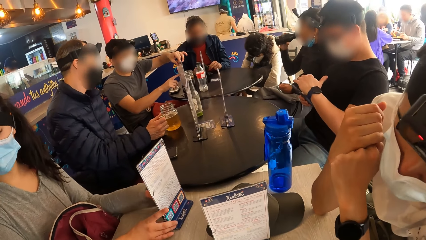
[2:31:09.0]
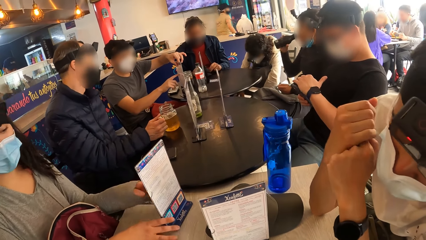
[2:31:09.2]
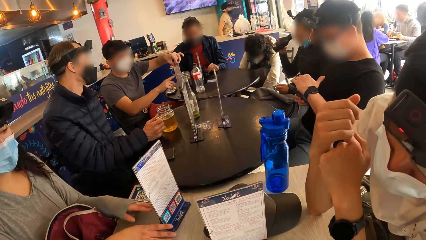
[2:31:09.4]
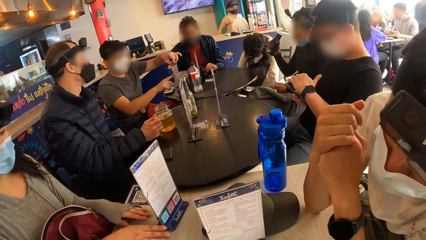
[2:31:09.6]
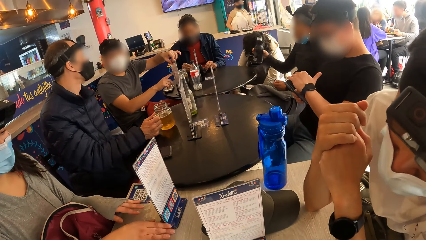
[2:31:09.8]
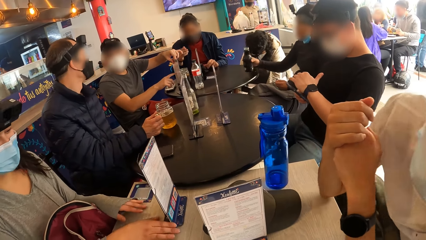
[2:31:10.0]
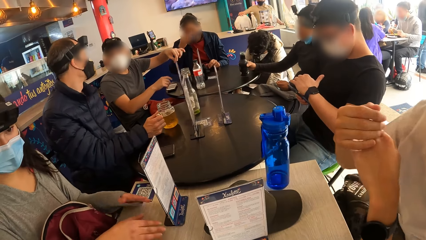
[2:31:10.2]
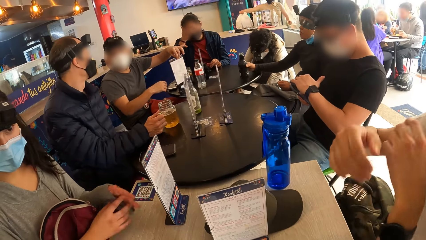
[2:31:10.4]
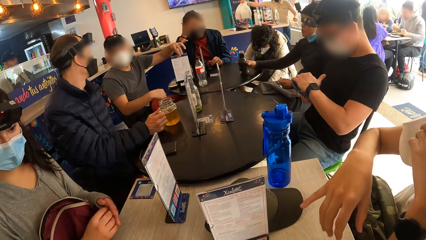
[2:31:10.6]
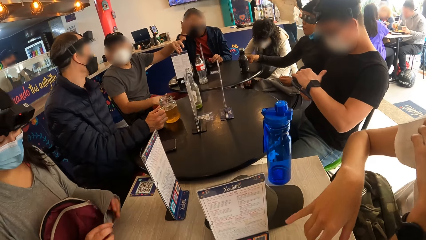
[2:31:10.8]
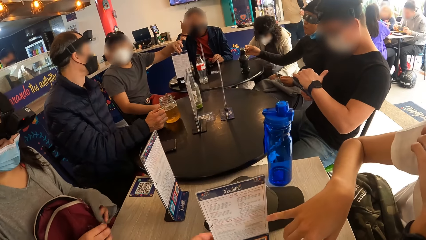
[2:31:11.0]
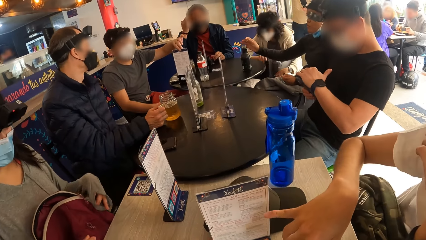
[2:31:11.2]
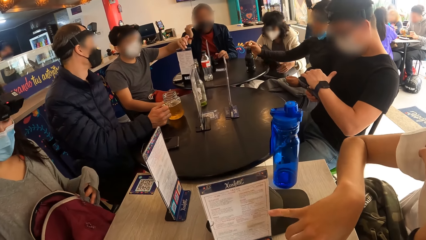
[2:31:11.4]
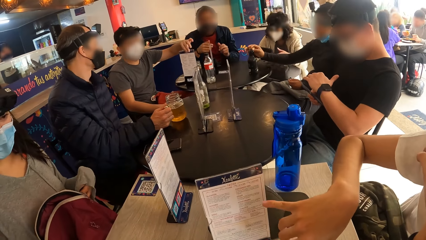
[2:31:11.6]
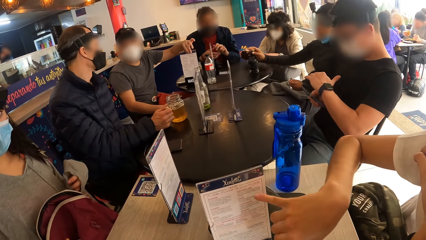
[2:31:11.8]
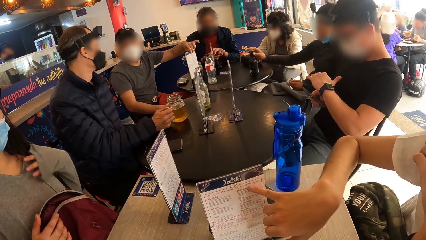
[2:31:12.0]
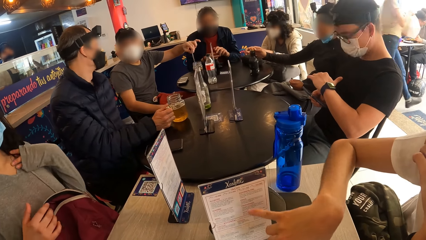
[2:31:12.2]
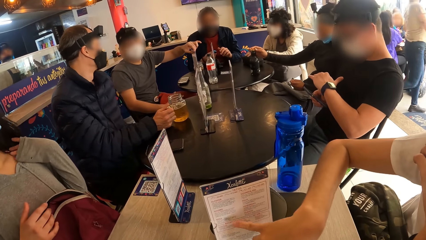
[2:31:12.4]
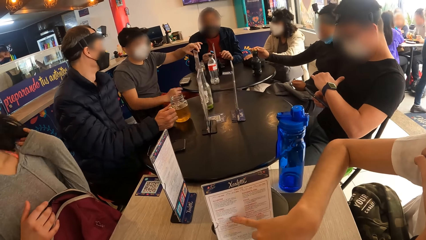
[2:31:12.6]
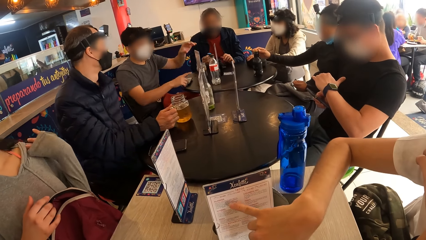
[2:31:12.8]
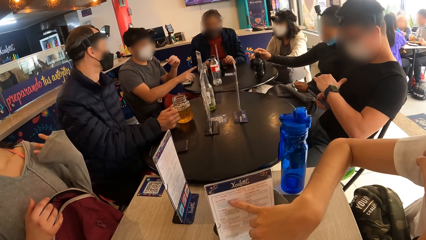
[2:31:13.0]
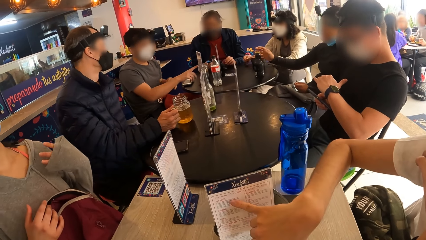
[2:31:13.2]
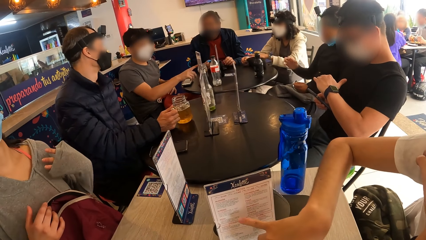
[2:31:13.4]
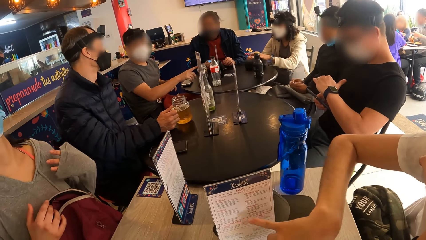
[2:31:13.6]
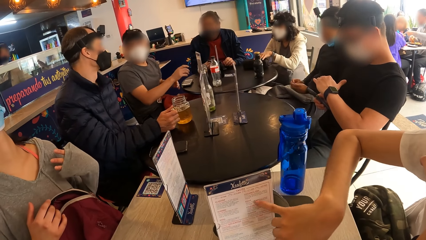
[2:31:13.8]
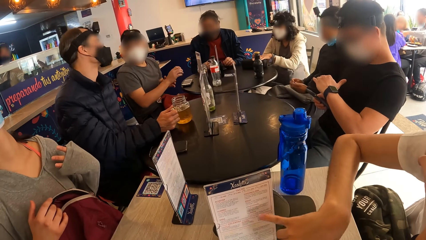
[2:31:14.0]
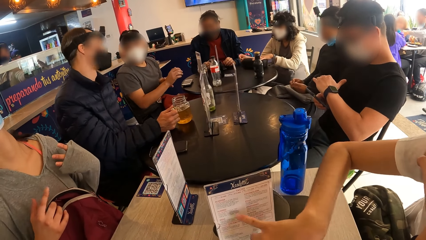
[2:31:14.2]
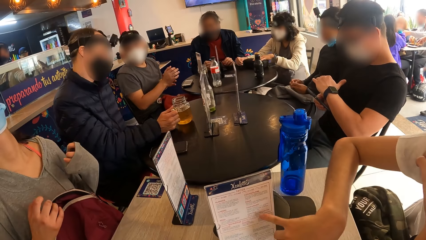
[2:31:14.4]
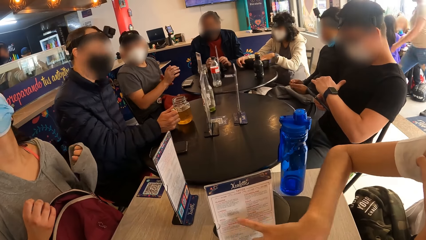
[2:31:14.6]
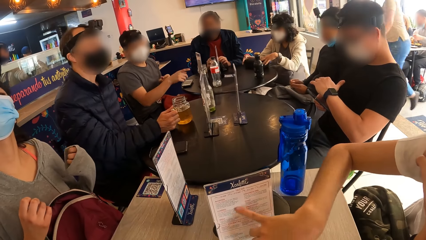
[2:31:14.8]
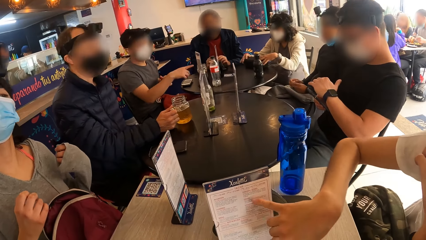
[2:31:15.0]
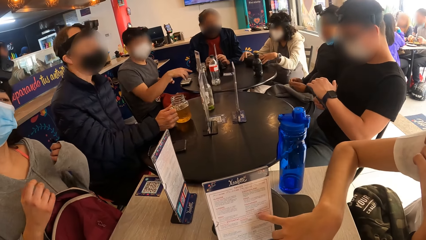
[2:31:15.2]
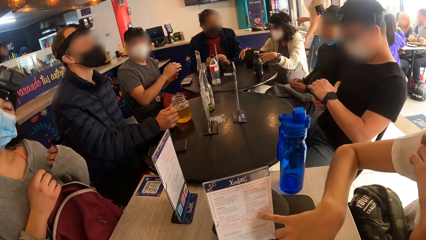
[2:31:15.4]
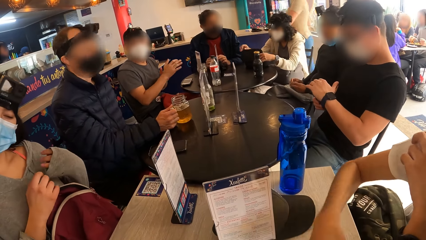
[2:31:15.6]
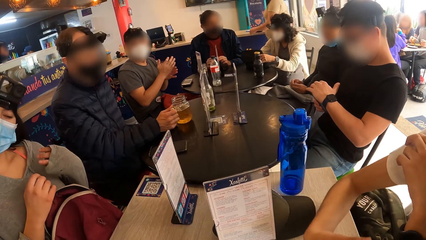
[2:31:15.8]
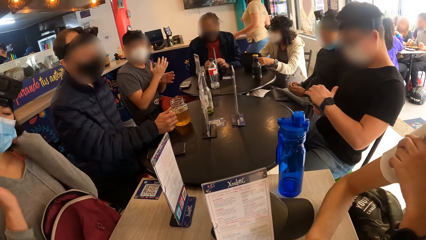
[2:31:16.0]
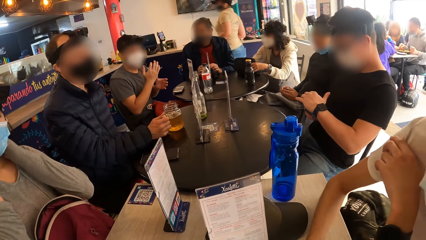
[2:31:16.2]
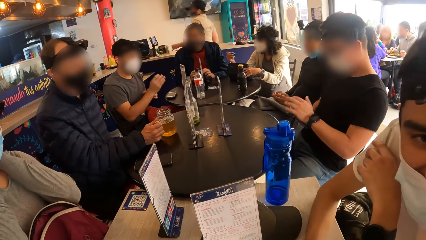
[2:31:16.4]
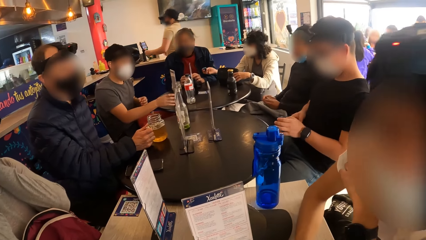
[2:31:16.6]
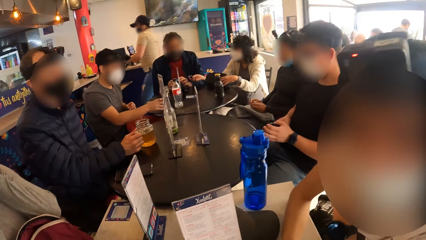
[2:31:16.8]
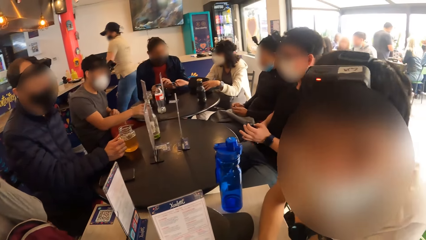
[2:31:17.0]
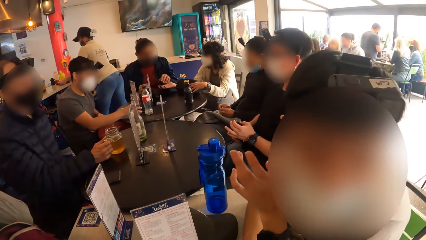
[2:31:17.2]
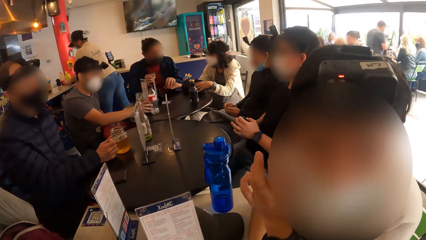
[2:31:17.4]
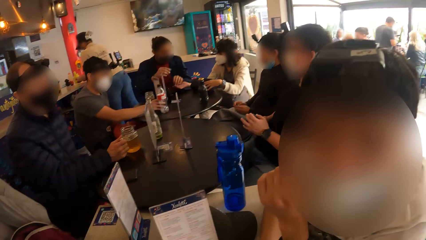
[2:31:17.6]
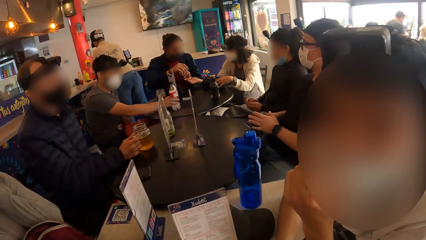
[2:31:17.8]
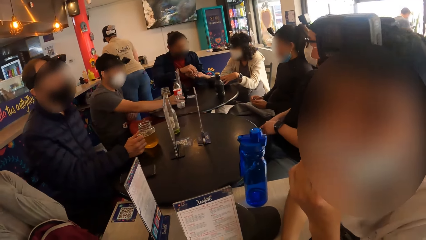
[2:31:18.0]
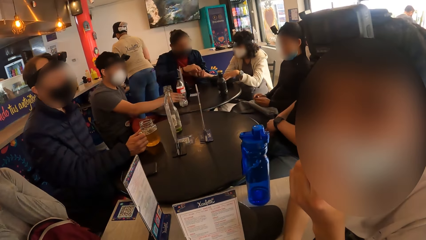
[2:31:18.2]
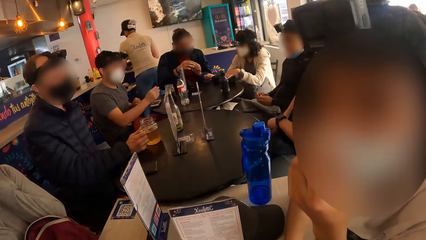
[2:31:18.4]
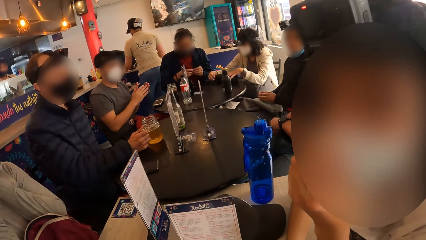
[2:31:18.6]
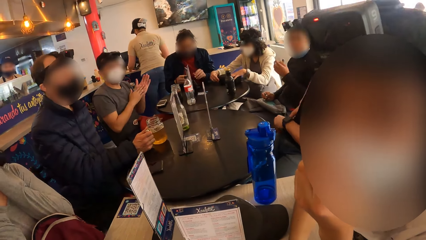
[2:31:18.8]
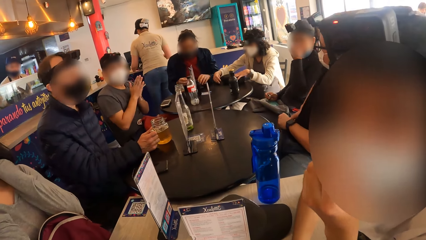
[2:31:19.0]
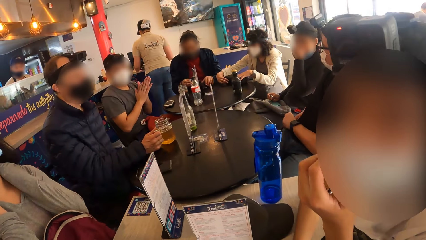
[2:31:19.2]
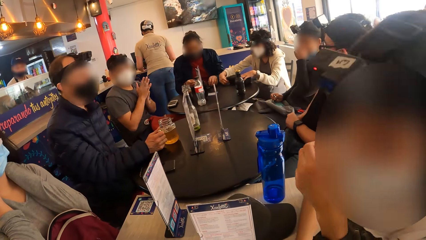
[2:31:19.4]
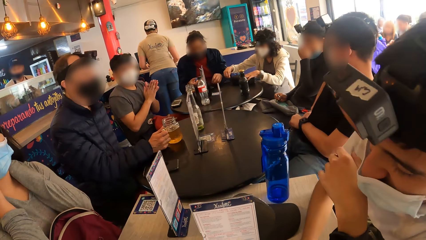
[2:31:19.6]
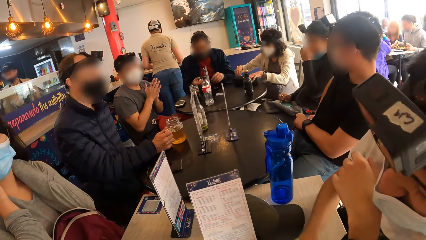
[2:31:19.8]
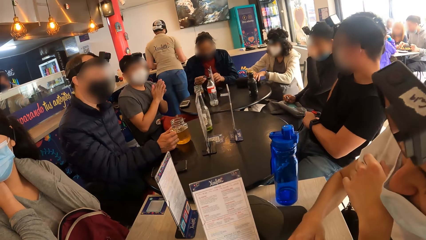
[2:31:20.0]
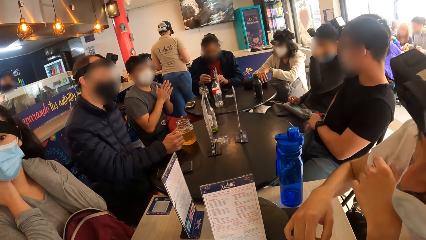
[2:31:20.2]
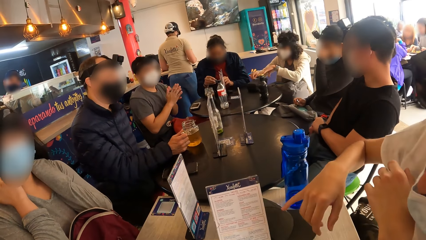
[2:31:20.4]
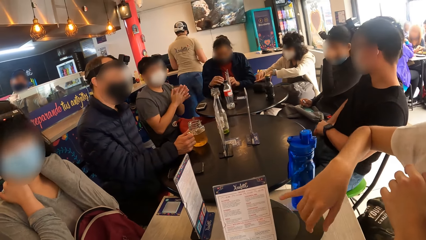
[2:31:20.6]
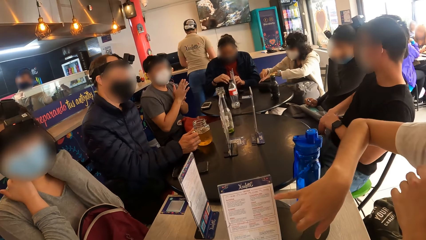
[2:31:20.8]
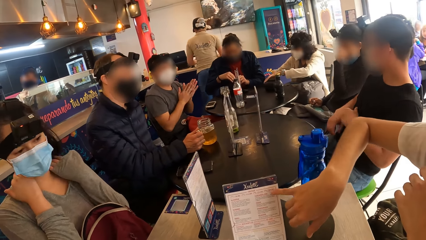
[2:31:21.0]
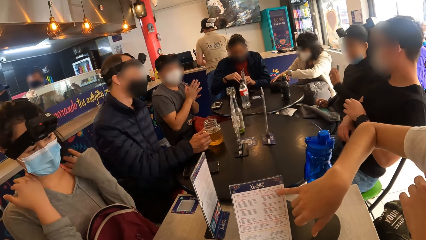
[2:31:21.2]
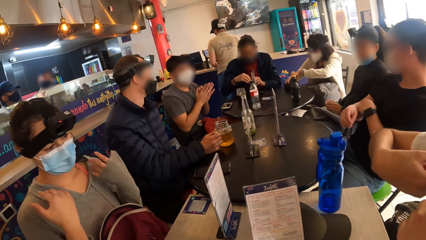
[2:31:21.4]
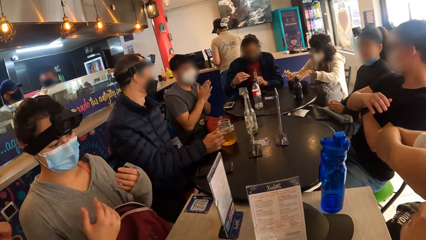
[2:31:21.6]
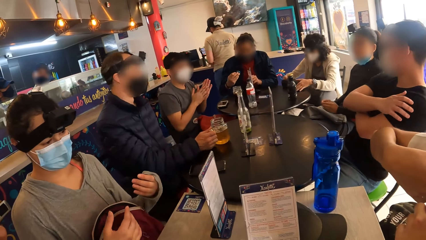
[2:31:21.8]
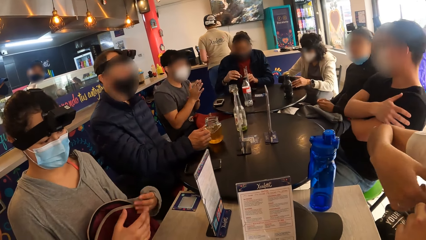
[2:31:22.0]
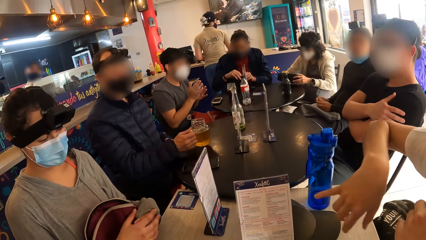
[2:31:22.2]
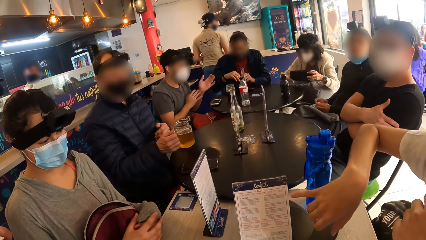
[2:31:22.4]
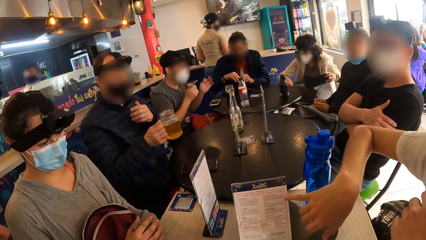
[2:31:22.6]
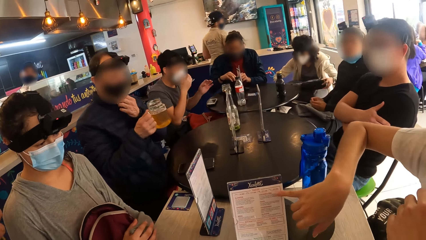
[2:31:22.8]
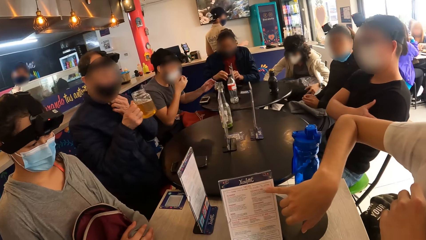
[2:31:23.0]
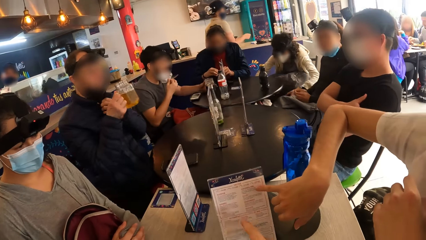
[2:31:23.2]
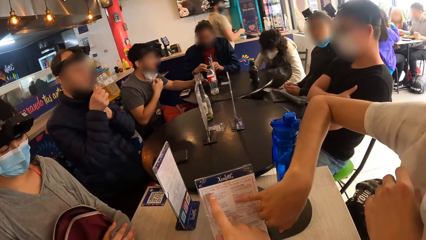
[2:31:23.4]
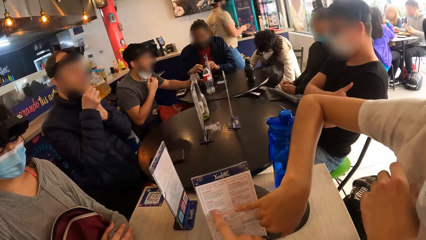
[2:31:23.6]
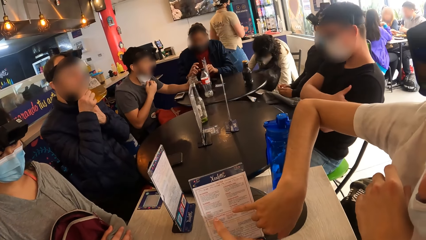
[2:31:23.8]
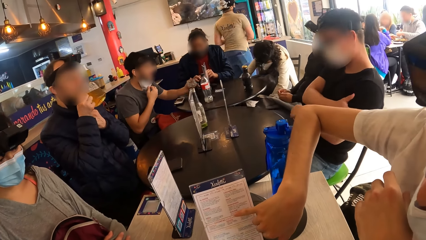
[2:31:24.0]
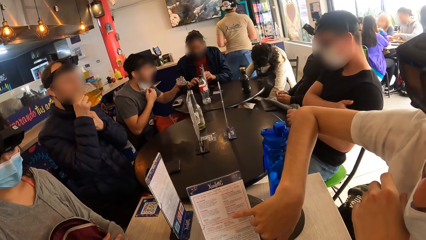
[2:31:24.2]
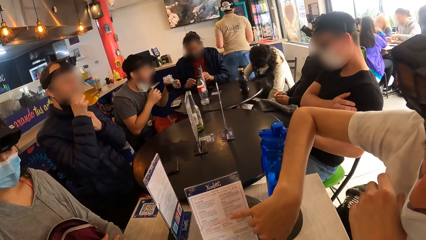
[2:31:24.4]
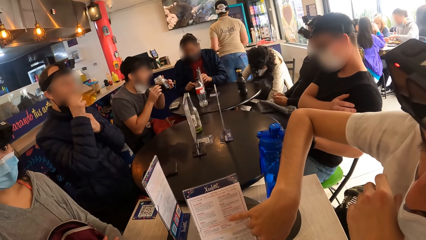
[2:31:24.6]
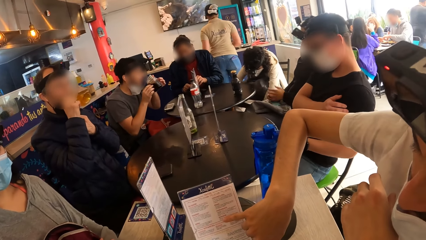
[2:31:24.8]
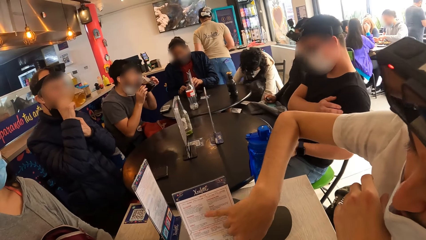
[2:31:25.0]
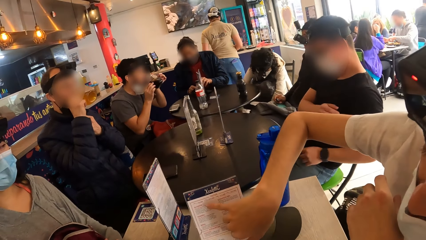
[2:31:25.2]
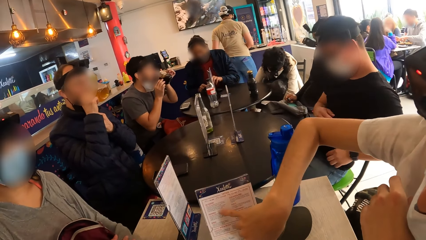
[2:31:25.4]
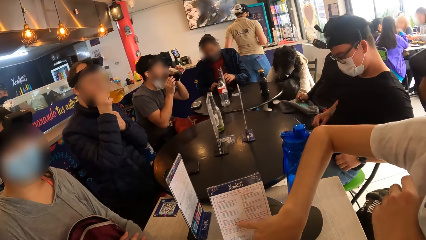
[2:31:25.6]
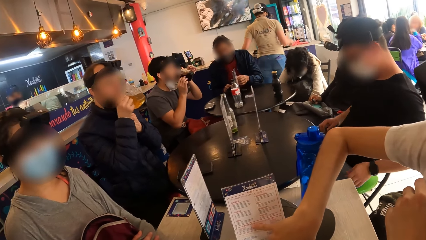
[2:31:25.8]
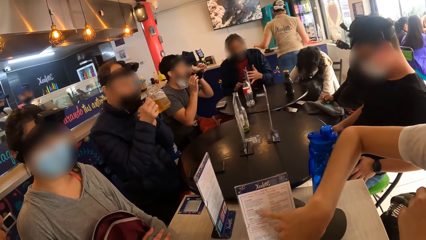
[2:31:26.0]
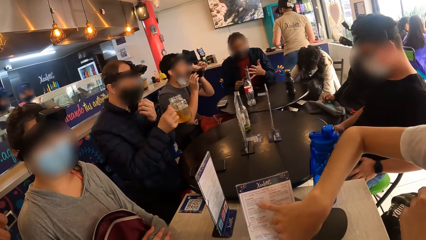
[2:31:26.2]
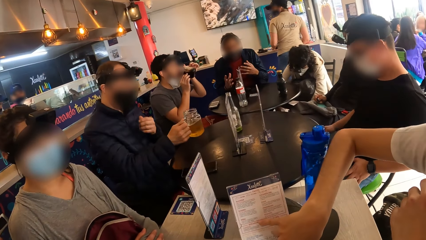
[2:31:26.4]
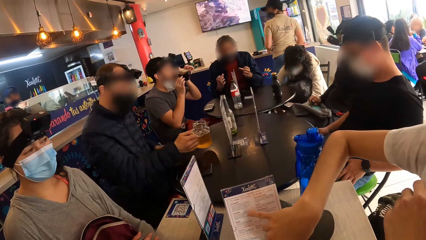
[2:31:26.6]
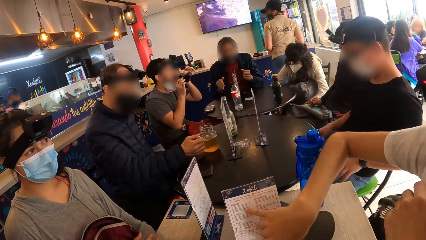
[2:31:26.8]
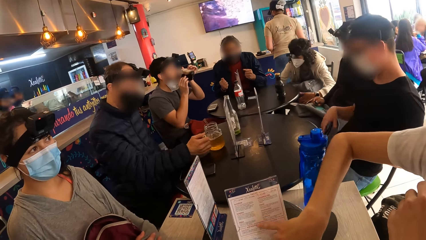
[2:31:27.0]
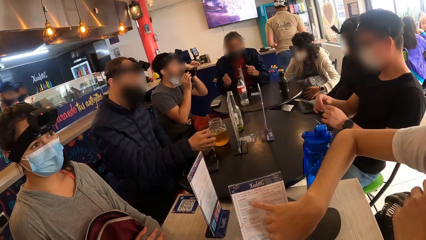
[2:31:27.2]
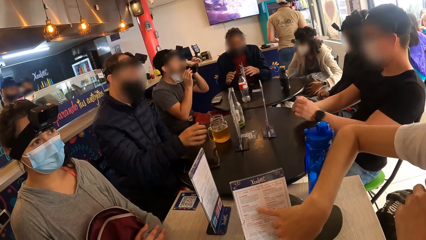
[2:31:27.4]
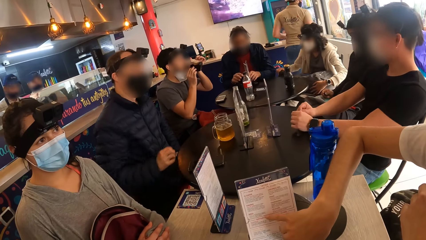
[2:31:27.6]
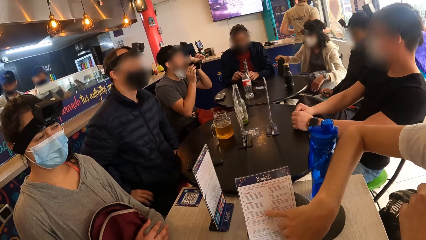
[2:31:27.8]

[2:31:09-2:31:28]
The camera wearer studies the menu stand on the table with the man. The man points at the menu card. The camera wearer looks around the restaurant. They move the menu card. They look around the restaurant. They move the menu chart. The man points at the menu card. The camera wearer looks at the menu chart. The man points at the menu card. The camera wearer points at the menu card. The man points at the menu card.
